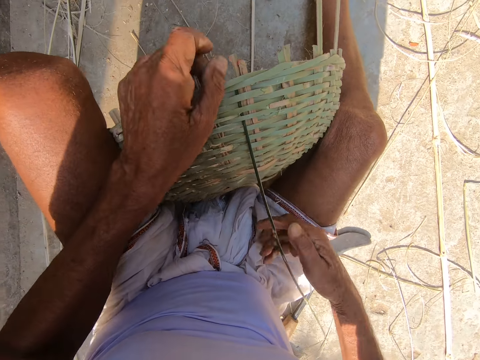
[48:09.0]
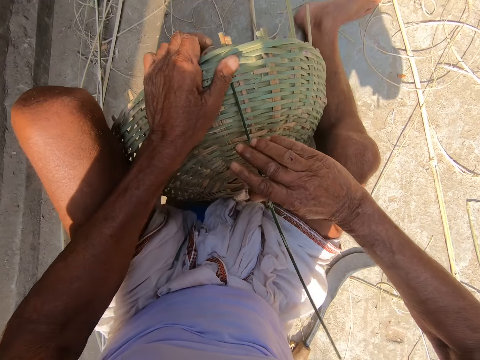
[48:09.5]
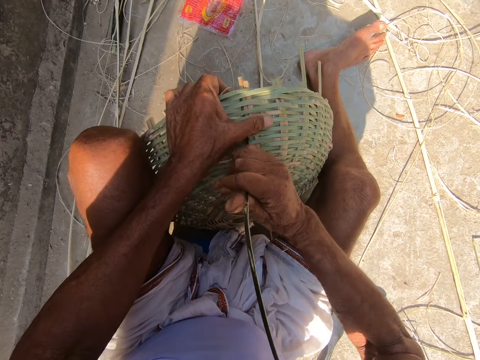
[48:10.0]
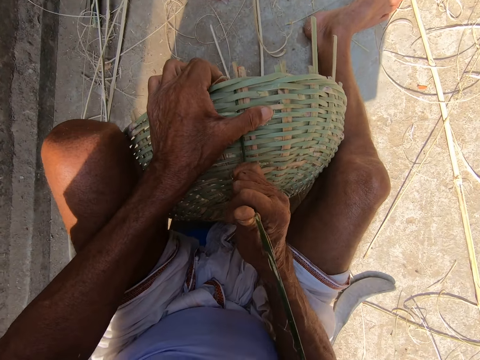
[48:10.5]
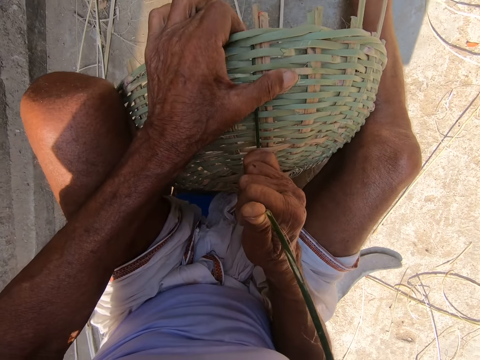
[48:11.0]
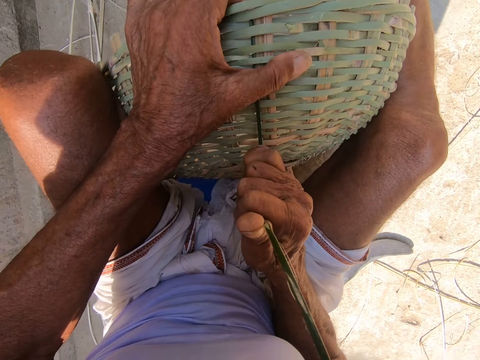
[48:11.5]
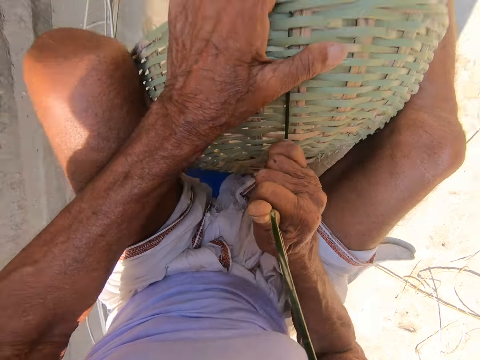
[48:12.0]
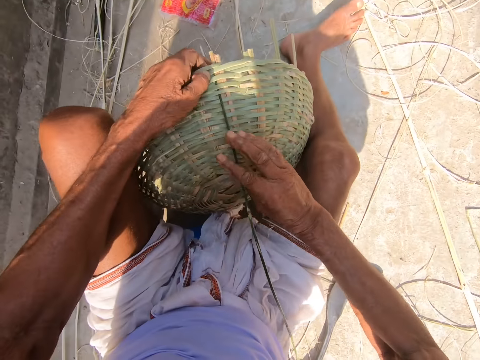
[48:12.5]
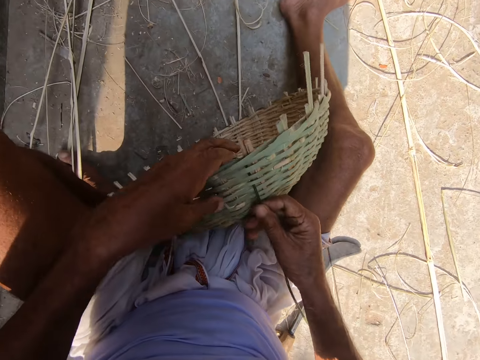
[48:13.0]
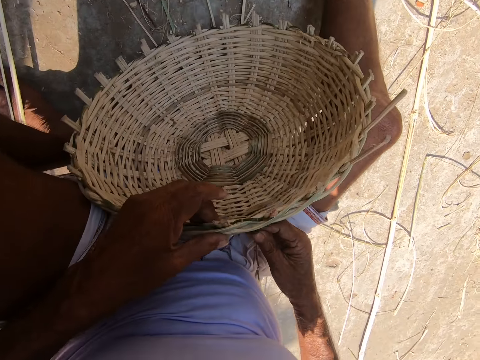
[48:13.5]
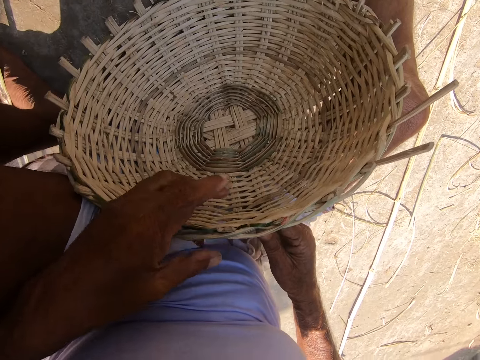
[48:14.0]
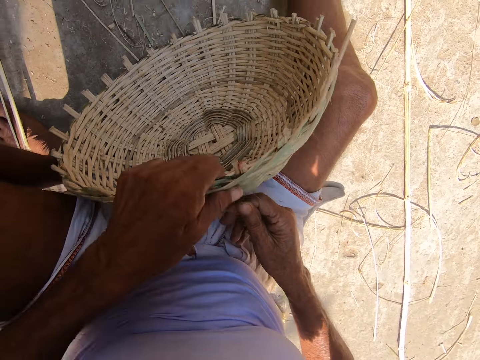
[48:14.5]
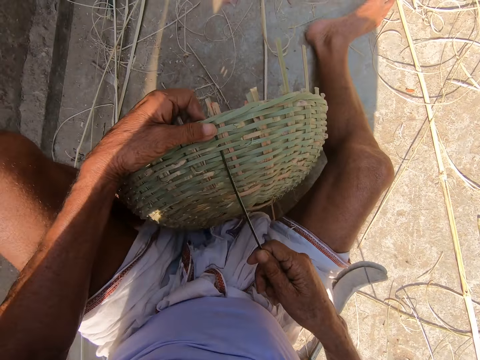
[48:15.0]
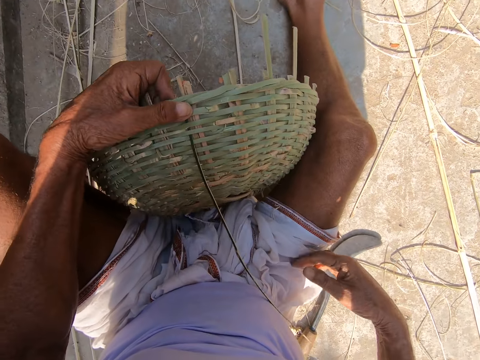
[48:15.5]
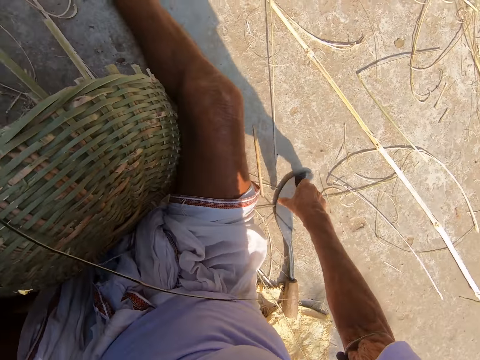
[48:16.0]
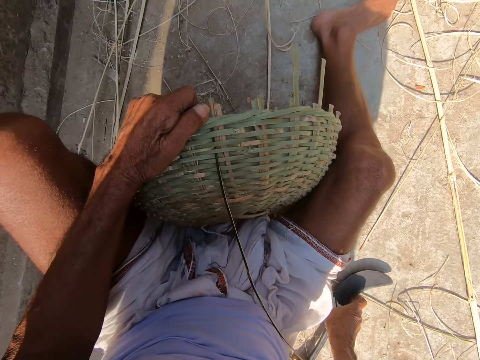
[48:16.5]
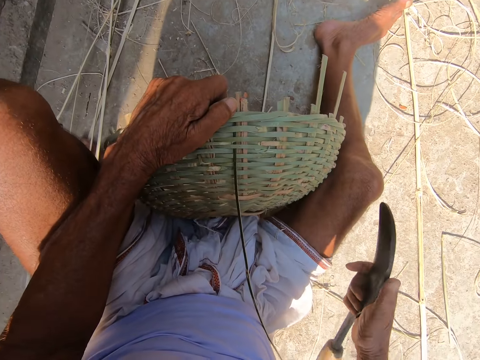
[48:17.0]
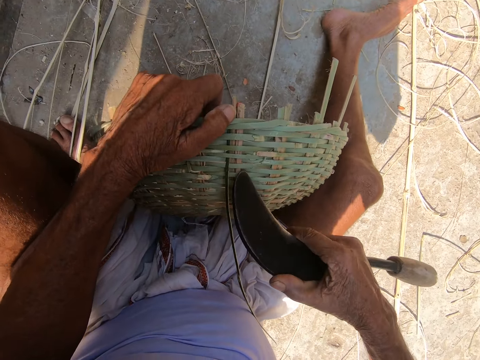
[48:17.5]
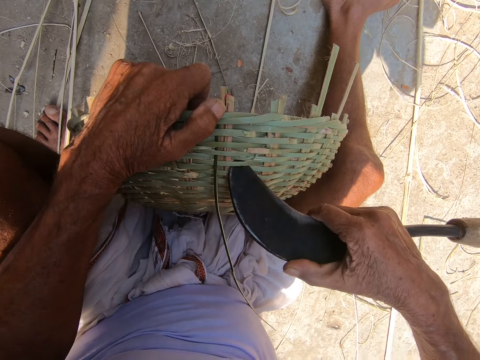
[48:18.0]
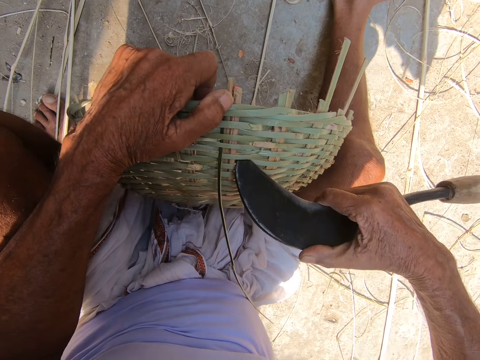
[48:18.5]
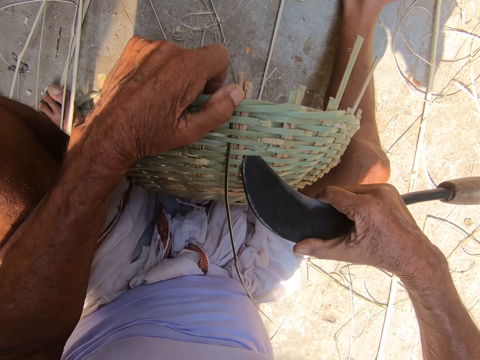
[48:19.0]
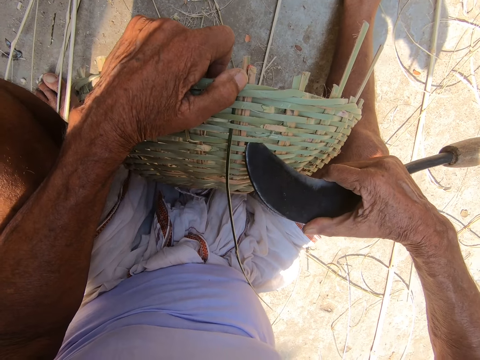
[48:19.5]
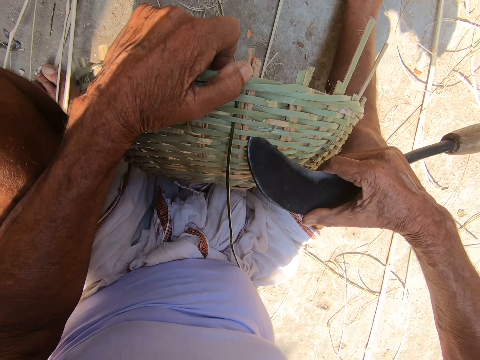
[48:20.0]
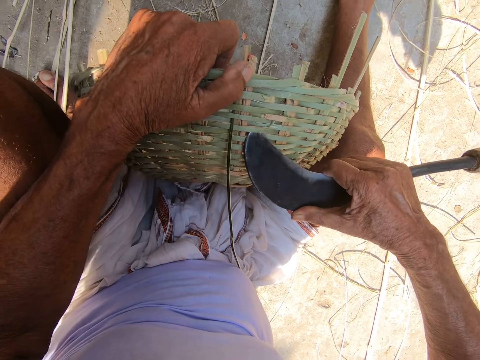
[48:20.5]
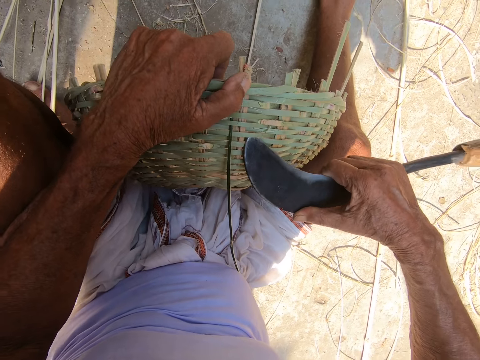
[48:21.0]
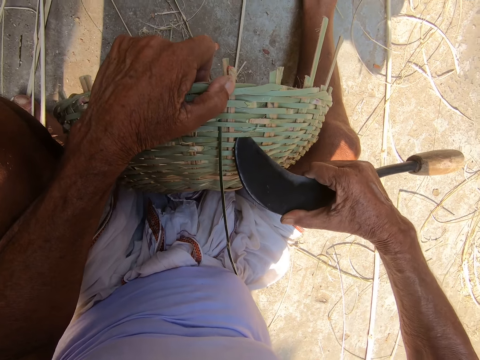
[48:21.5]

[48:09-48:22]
The camera wearer pulls the sisal on the bucket. He looks at the bucket. He picks the sickle or knife up from the floor with his right hand. He adjusts the cane weavers of the basket with the sickle in his right hand. He pulls the sisal with the knife.

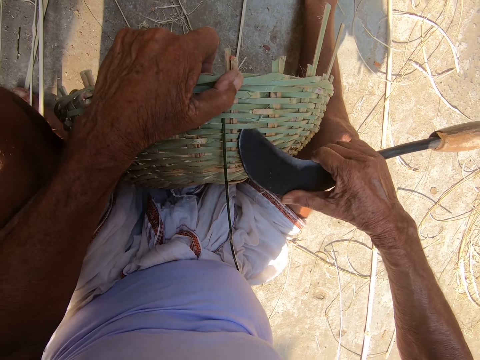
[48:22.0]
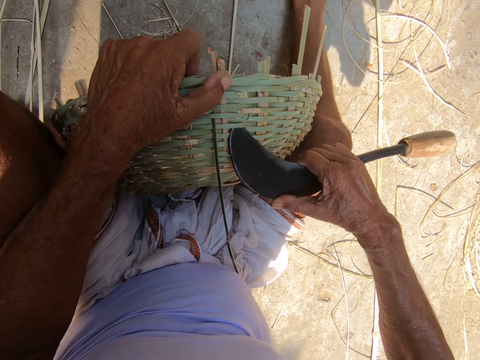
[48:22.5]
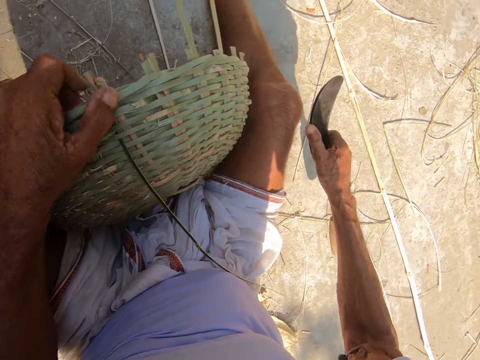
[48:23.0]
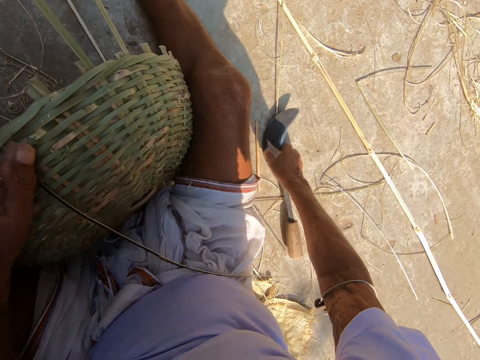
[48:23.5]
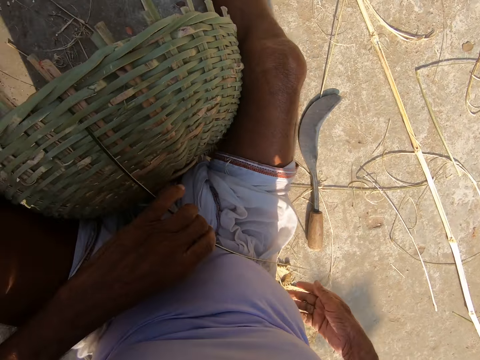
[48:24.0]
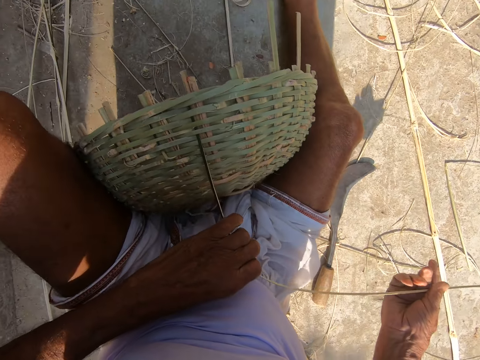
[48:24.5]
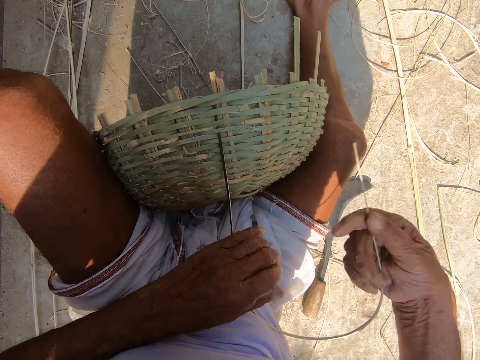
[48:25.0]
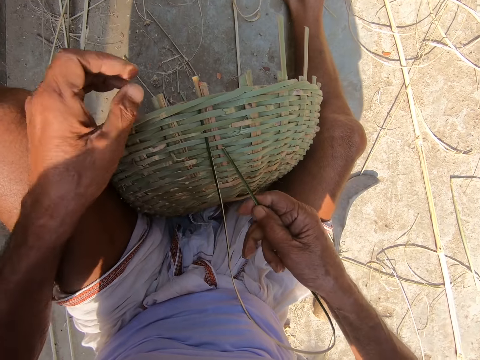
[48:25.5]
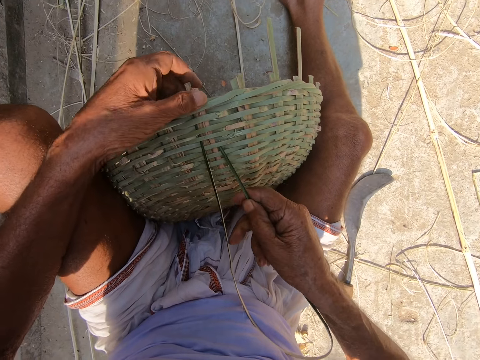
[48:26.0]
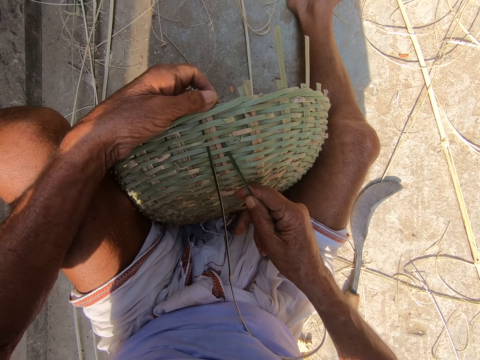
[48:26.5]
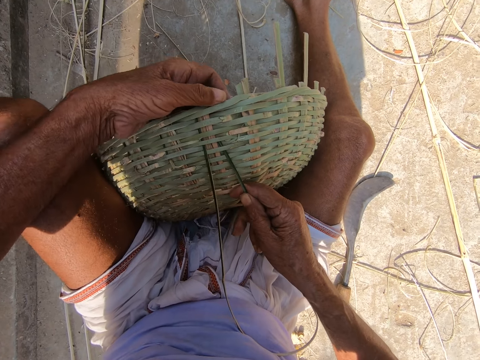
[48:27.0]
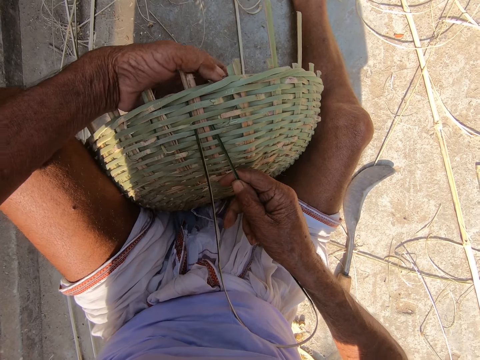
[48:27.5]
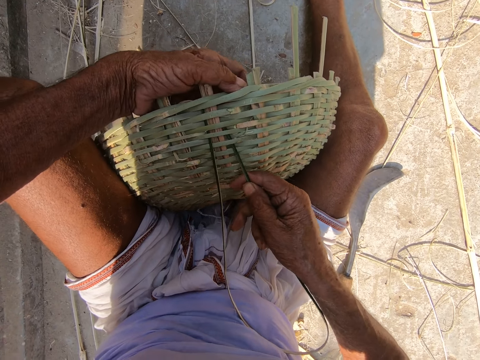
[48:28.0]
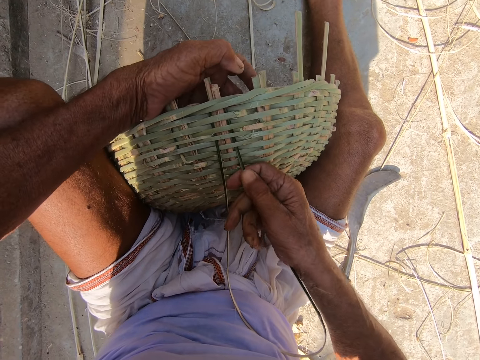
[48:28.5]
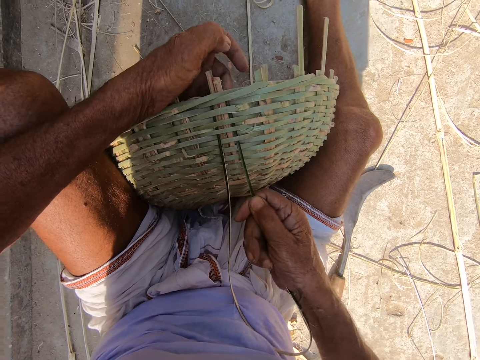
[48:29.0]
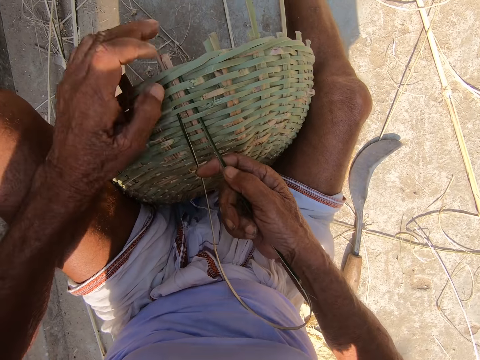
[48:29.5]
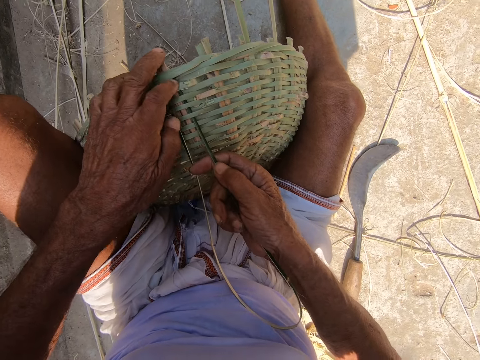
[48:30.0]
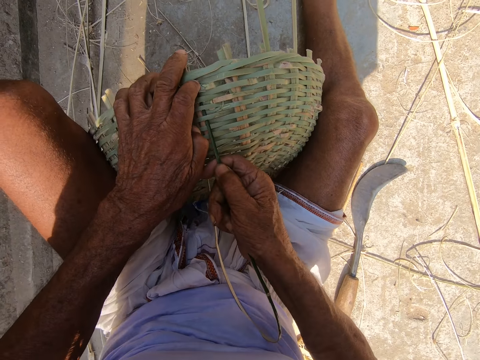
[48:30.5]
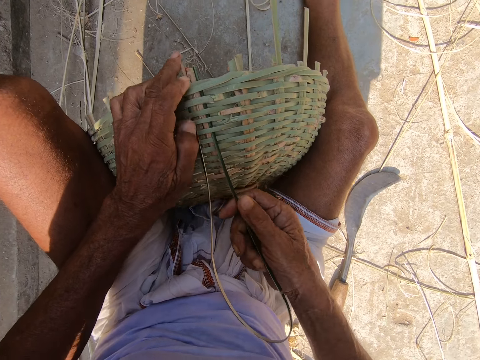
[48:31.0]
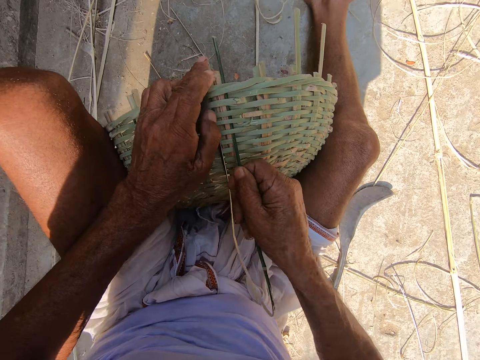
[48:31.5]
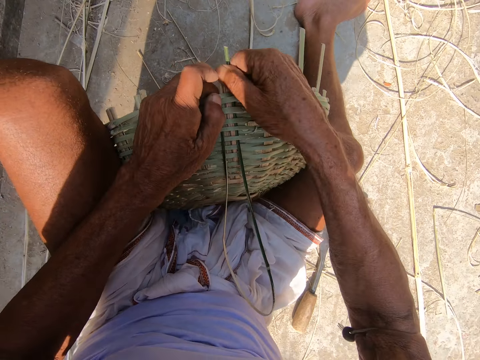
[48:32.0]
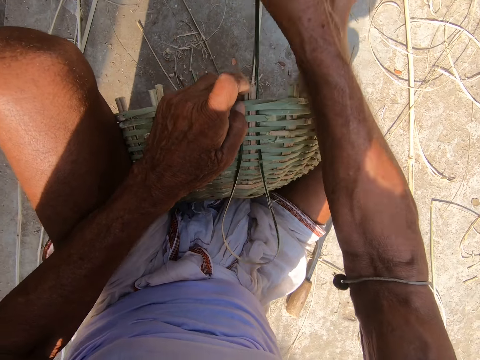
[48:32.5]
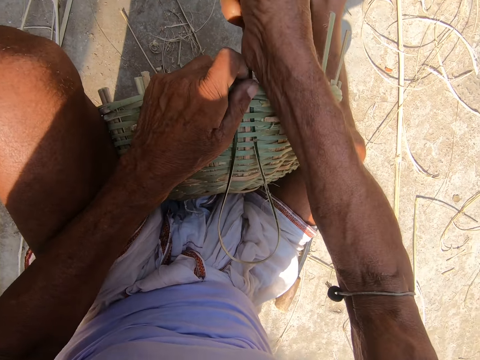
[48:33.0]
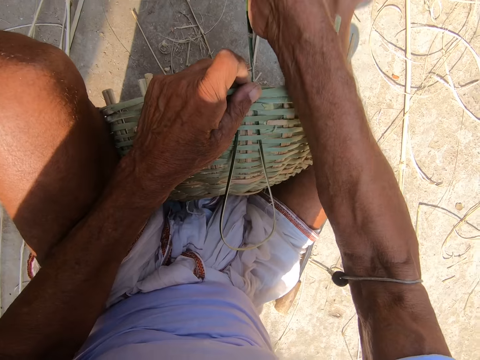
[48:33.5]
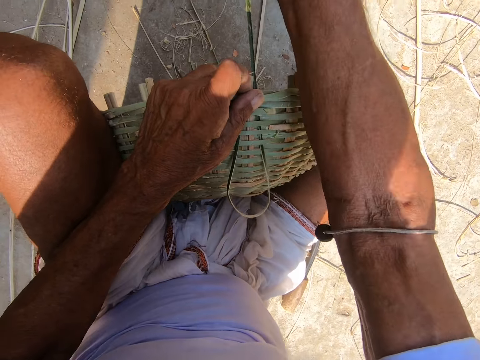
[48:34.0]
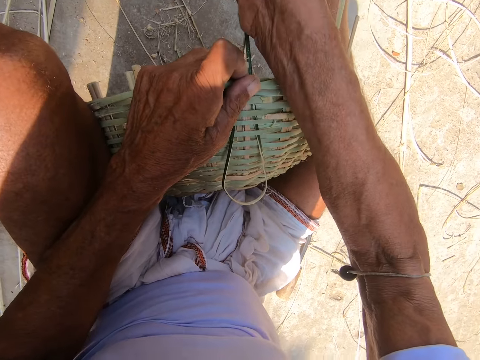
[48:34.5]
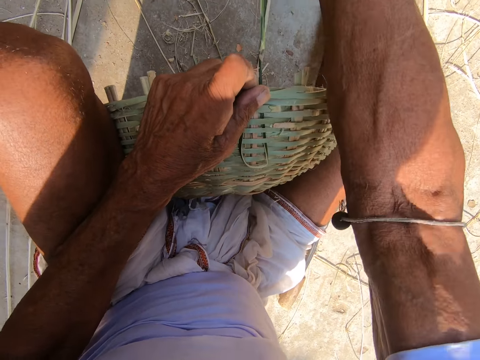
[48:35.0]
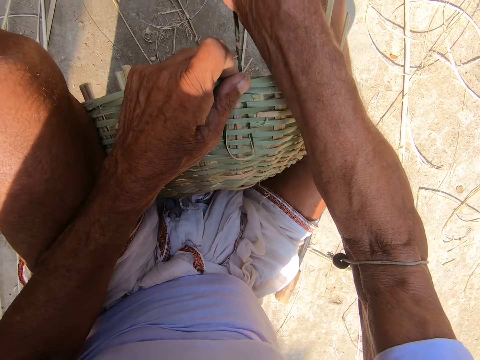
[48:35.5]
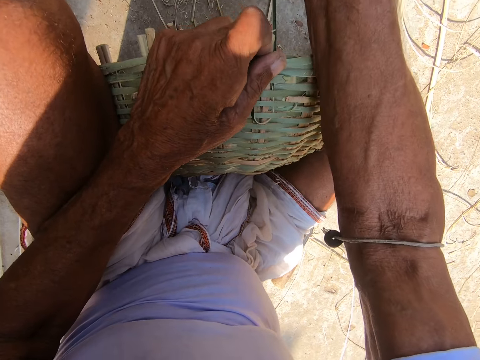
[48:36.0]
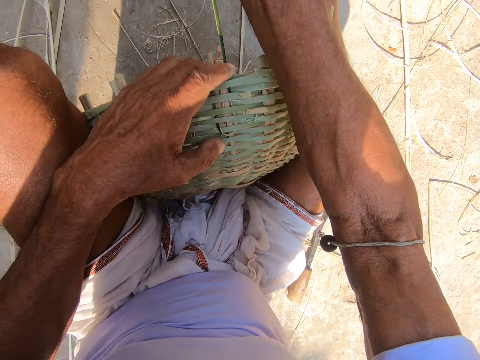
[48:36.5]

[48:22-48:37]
The camera wearer drops the sickle in his right hand on the floor. He picks up the dried sisal. He inserts the bamboo strip into the basket with his right hand. He makes the bucket. He pulls the bamboo strip with his right hand.
